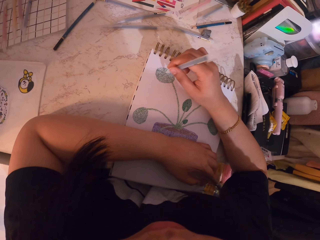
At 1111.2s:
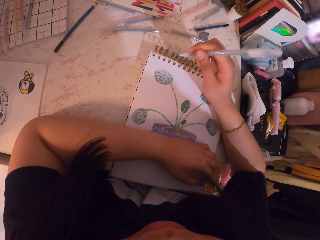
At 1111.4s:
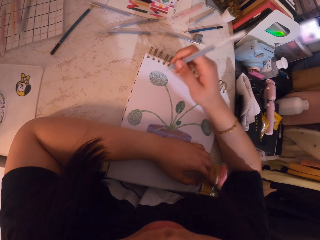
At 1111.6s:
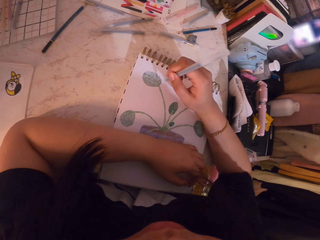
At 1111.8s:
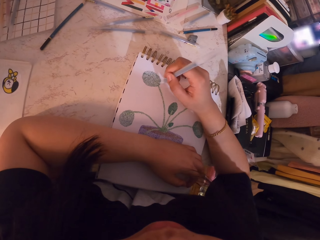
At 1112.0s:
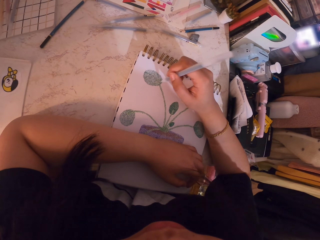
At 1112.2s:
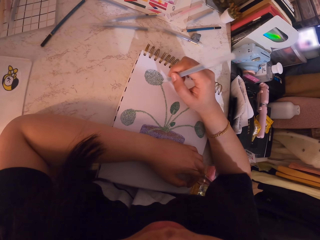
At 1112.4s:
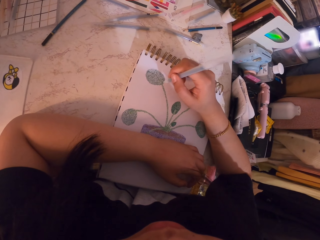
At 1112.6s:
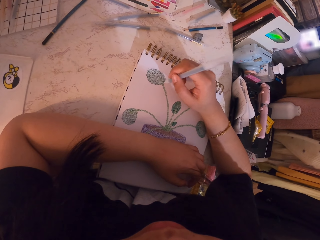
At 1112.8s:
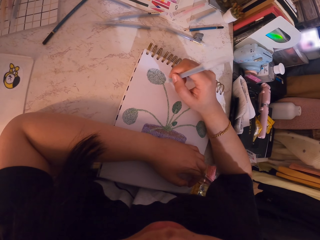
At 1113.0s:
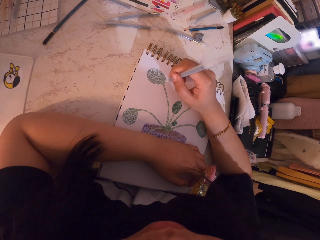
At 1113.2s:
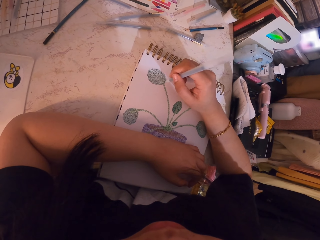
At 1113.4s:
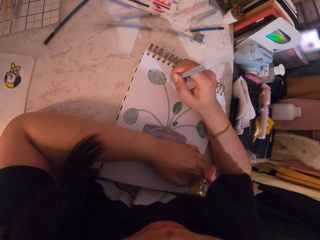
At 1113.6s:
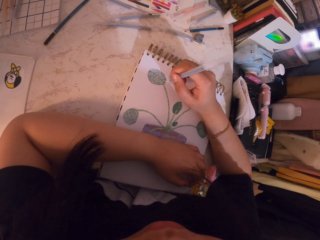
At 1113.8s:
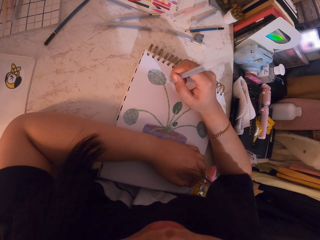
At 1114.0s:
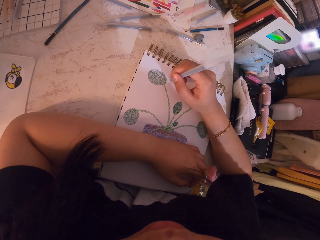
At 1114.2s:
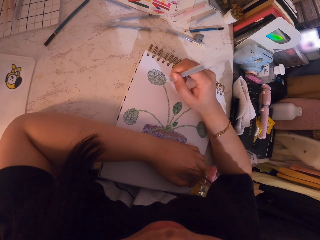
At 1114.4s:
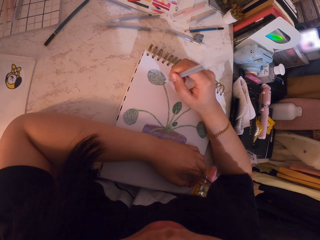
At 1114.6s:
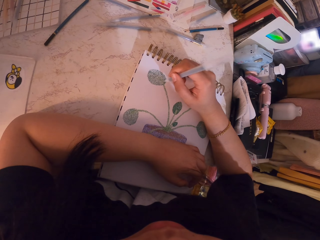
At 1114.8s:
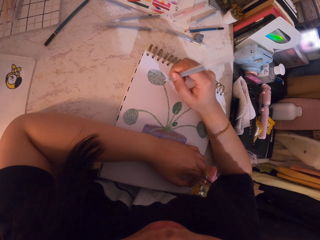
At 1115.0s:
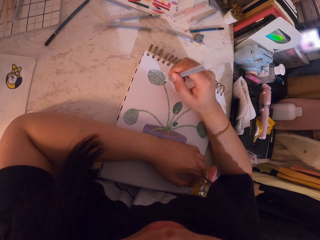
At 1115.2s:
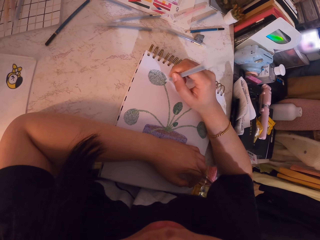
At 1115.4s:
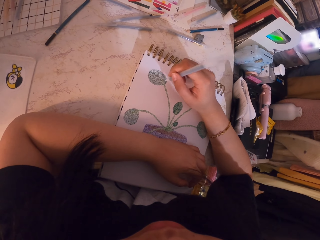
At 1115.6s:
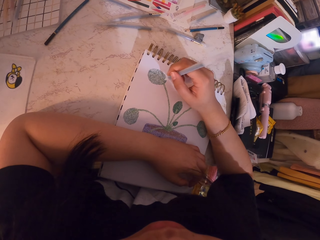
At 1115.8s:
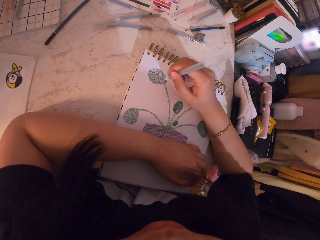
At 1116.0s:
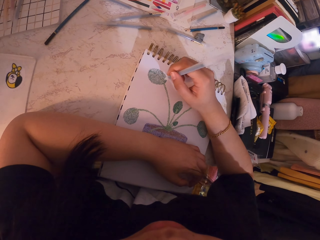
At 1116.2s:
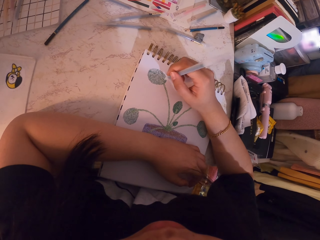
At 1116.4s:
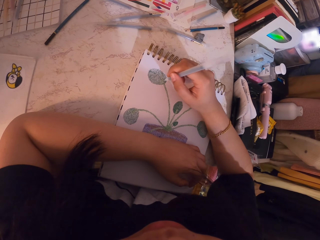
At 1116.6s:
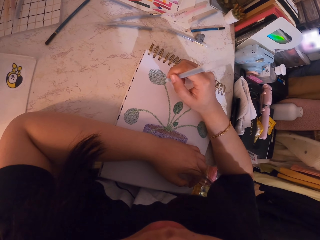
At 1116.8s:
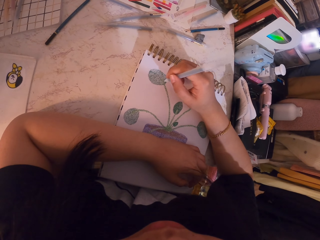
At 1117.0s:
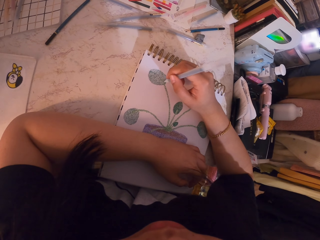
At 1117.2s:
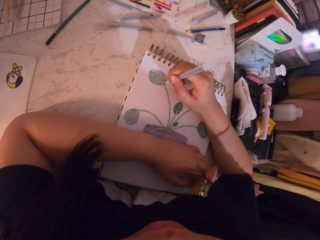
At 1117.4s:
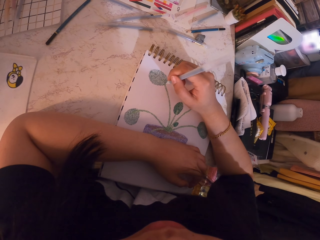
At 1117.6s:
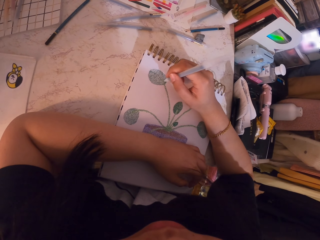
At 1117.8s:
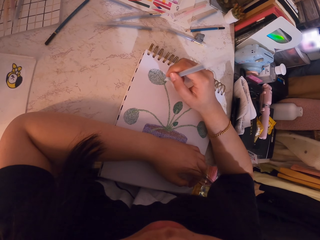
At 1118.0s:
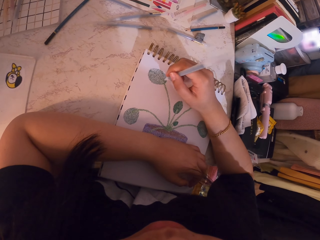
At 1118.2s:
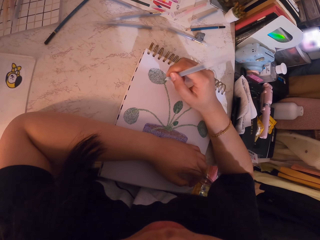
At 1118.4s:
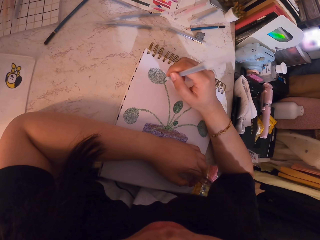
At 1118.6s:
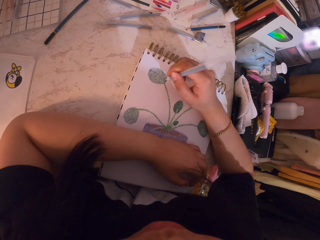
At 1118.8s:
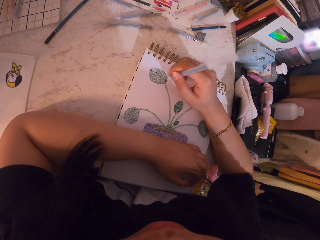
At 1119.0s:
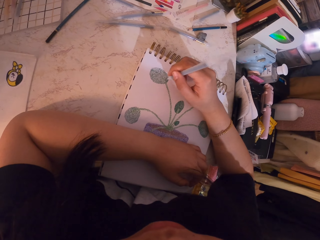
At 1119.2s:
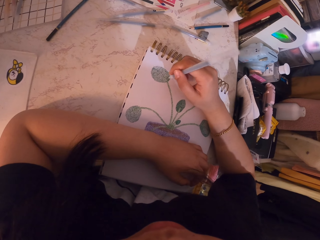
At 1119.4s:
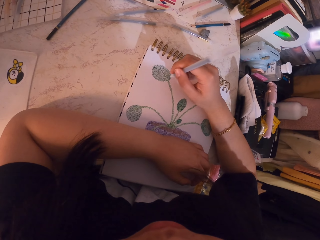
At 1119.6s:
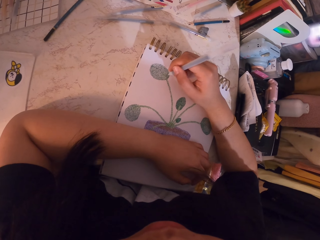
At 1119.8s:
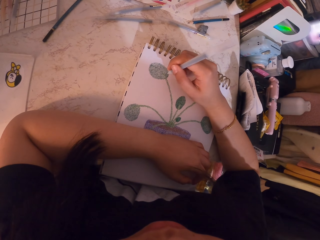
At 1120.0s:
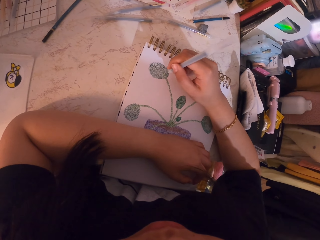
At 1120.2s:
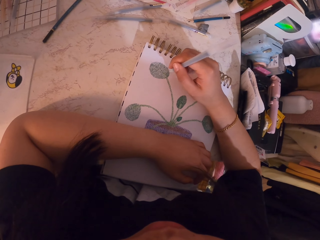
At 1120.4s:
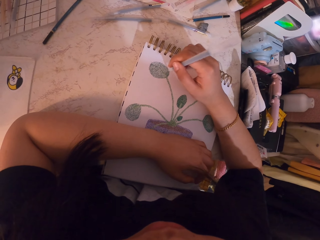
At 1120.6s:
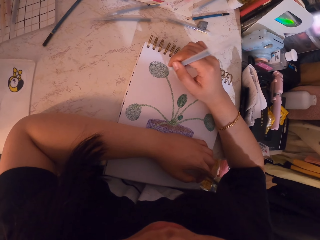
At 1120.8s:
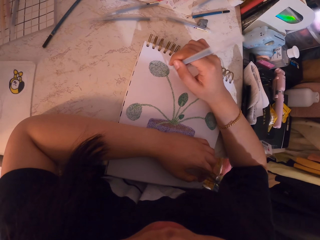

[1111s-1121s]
The camera wearer draws a paint with a pen. They turn to the side. They draw a paint with the pen.

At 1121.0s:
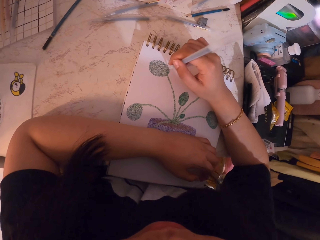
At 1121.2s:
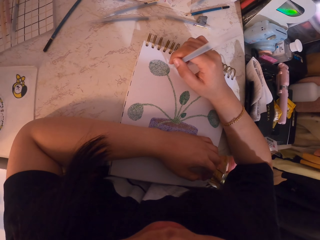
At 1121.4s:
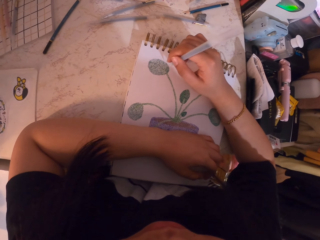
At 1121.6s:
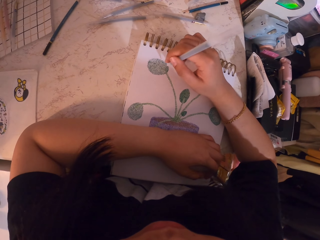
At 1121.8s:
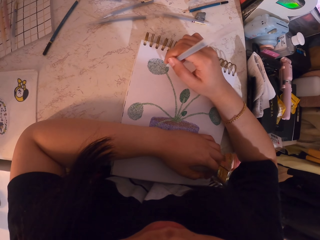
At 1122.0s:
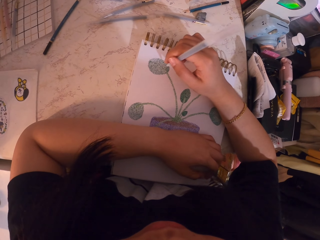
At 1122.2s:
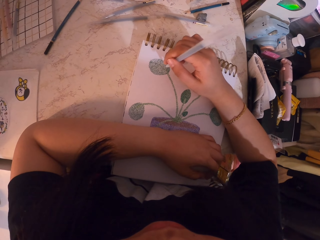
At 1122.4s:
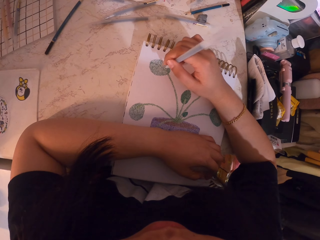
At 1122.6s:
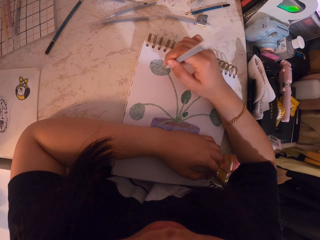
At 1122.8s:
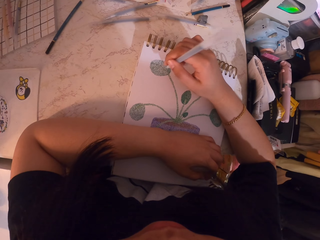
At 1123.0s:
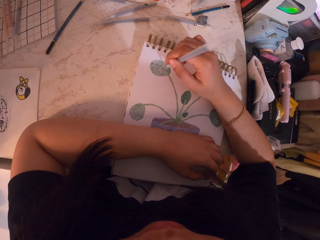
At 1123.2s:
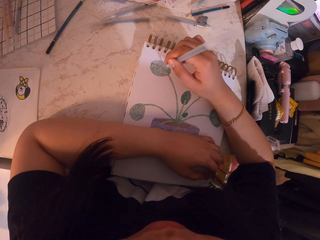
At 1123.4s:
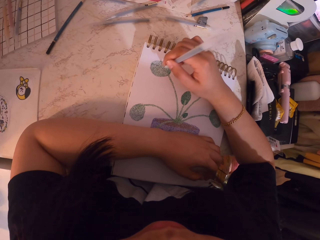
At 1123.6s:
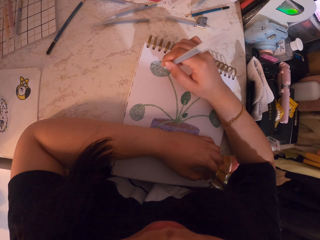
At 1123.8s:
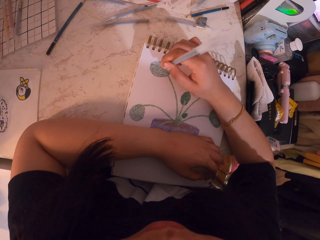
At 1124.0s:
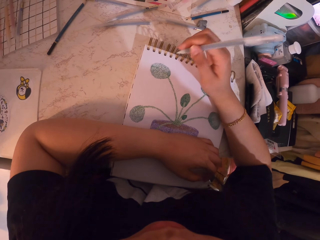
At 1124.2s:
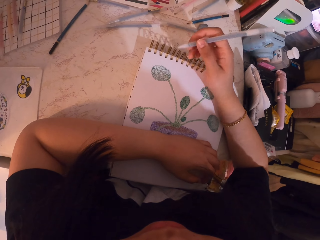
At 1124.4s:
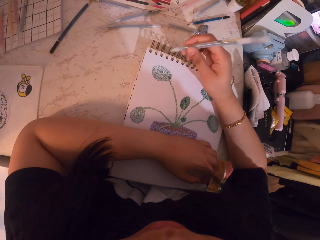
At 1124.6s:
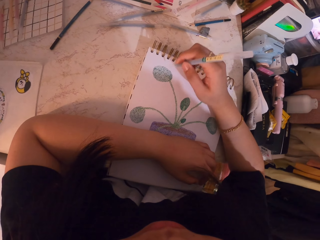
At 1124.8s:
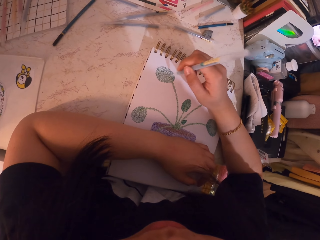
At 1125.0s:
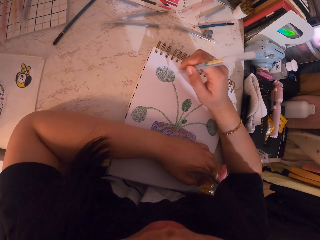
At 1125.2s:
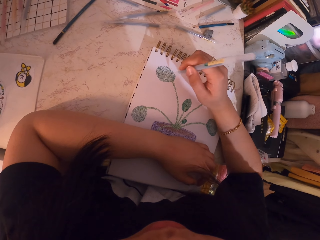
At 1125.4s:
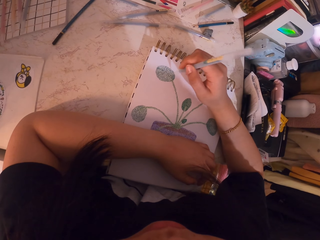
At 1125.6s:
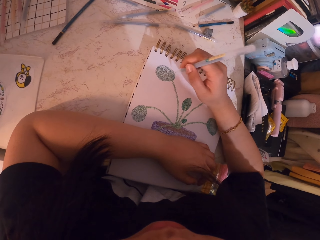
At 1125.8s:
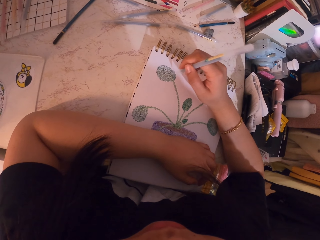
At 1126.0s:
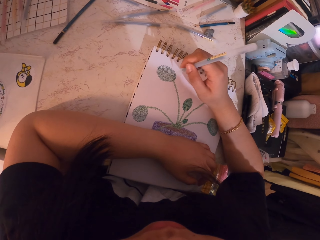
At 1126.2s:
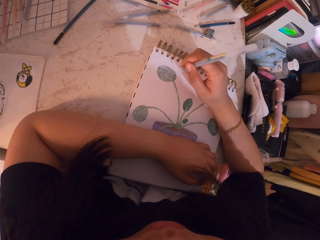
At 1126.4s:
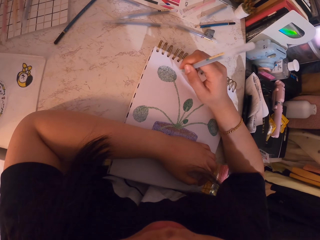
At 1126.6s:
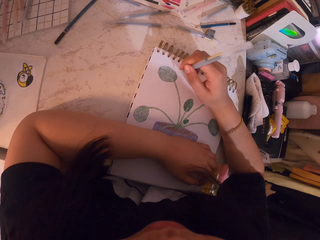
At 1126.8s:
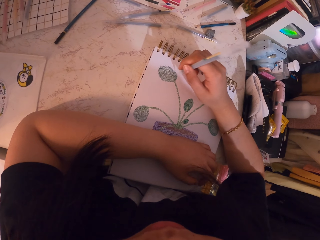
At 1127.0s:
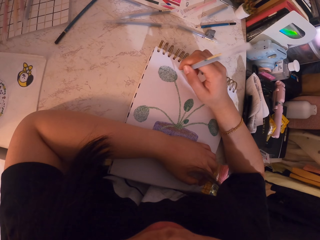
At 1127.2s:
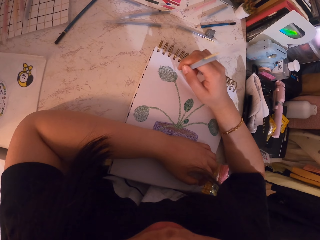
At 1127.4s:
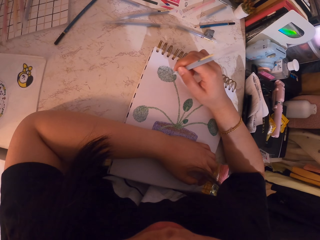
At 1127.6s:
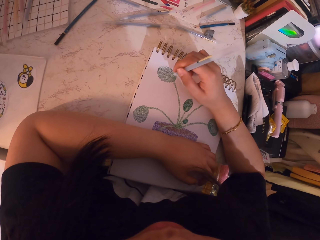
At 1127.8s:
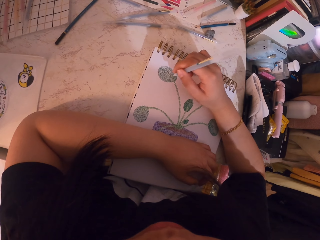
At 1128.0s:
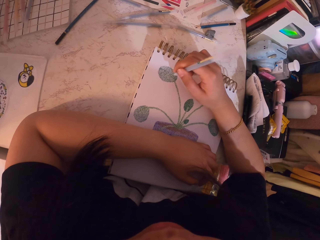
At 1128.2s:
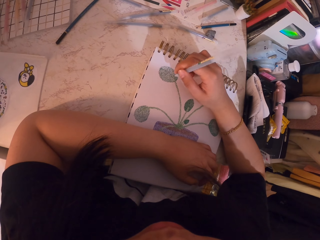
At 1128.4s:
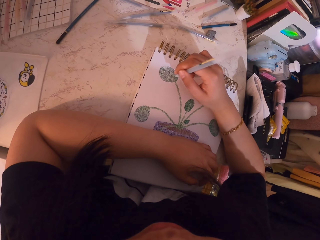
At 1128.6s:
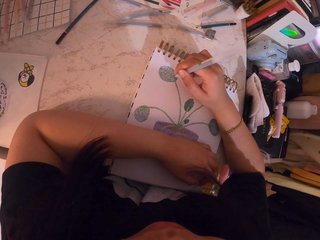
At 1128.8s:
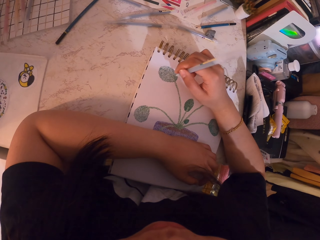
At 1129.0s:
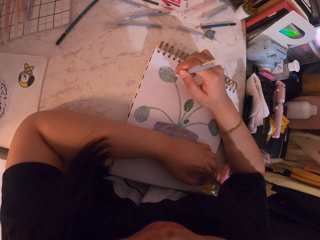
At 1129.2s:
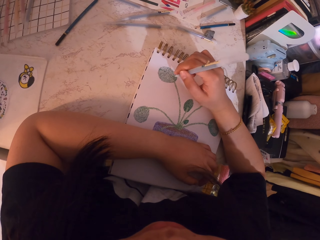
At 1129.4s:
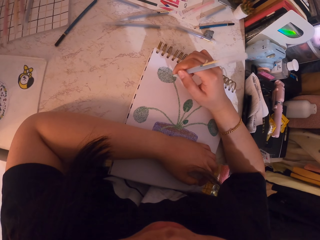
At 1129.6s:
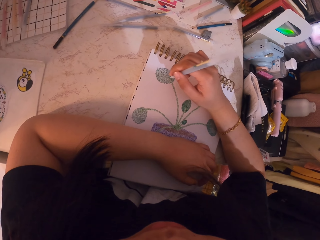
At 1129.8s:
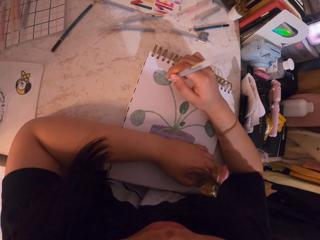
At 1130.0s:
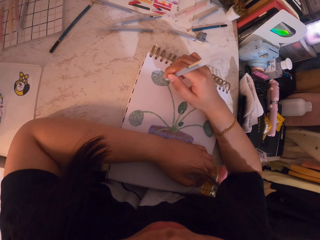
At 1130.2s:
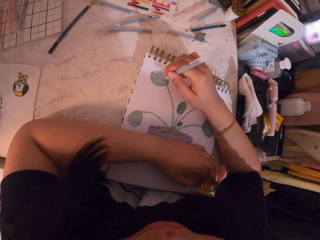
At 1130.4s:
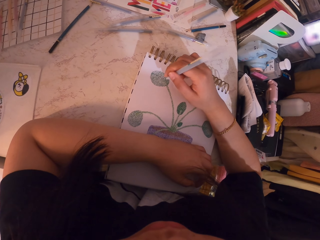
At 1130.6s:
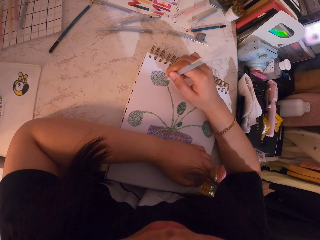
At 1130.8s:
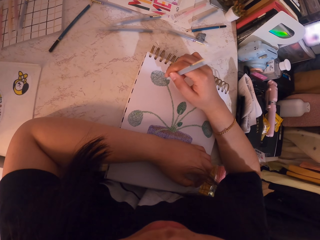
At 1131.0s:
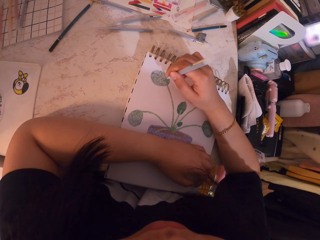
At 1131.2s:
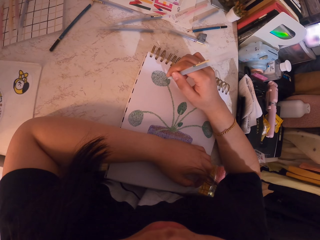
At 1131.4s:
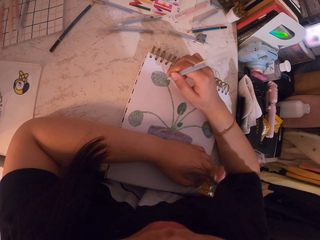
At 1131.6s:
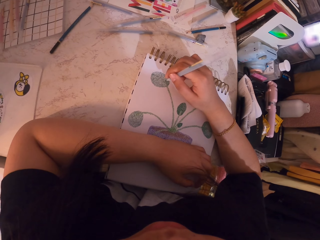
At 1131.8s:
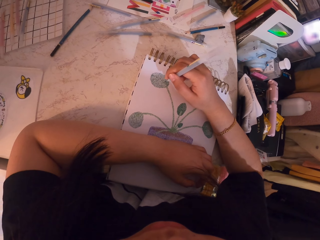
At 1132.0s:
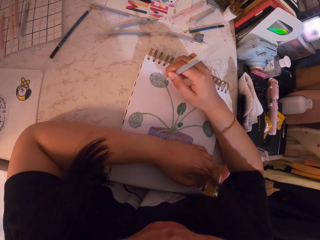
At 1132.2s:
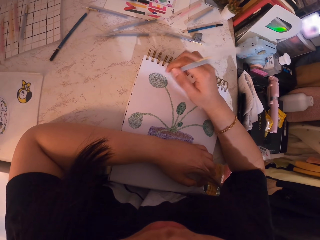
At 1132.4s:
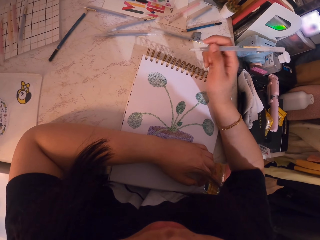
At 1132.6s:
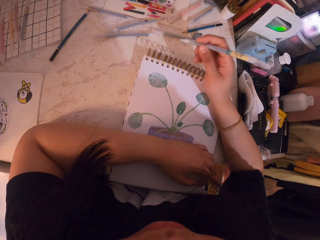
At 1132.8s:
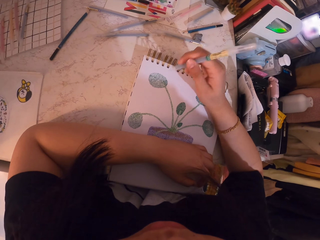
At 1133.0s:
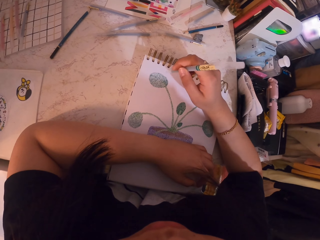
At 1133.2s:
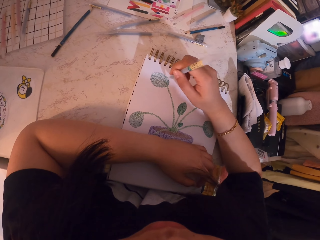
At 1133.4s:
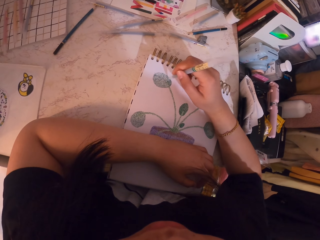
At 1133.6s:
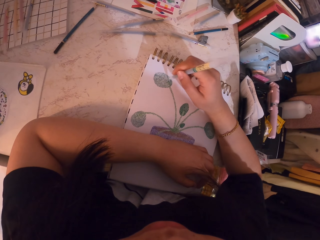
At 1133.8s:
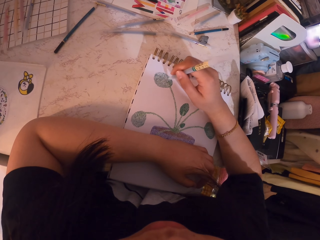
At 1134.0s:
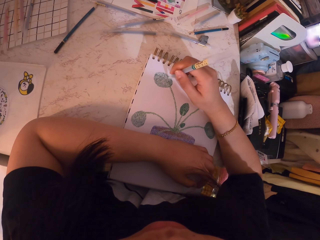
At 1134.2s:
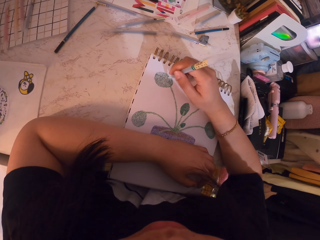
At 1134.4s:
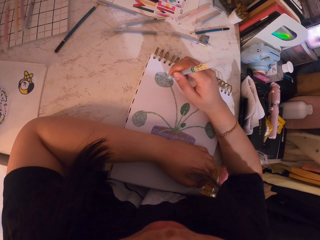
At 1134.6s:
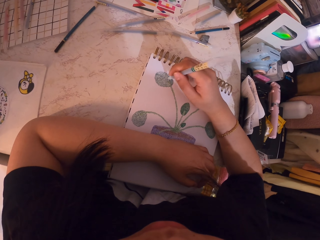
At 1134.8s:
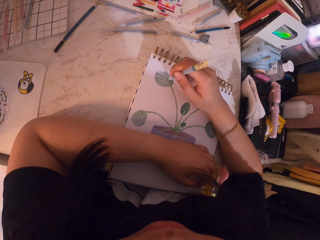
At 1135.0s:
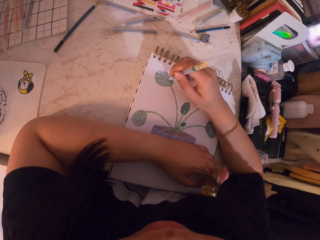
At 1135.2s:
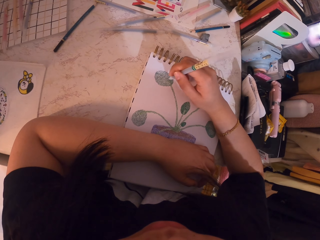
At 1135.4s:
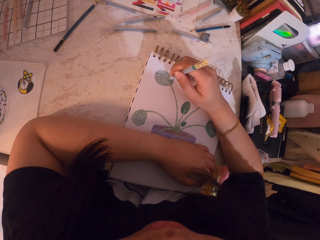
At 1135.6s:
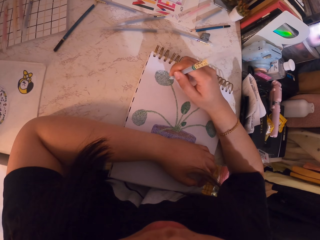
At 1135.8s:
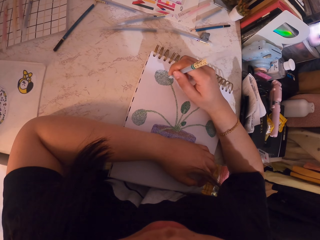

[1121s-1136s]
The camera wearer turns to the side. They draw a paint with a pen. They turn to the side. They draw a paint with the pen. They turn to the side. They draw a paint with the pen. They hold the pen. They draw a paint with the pen.
